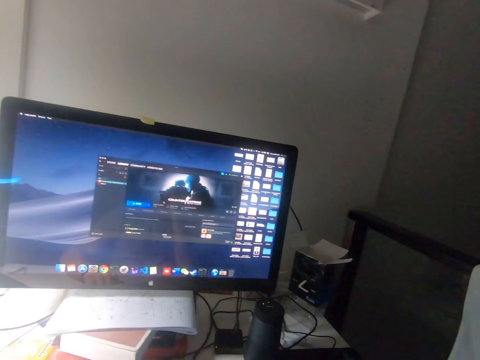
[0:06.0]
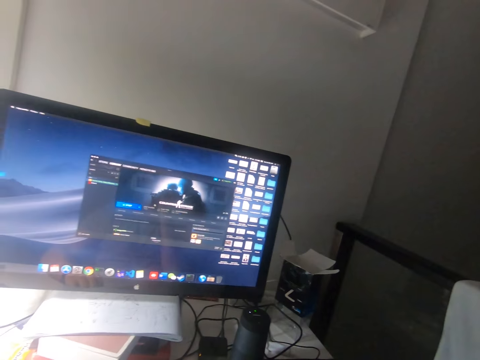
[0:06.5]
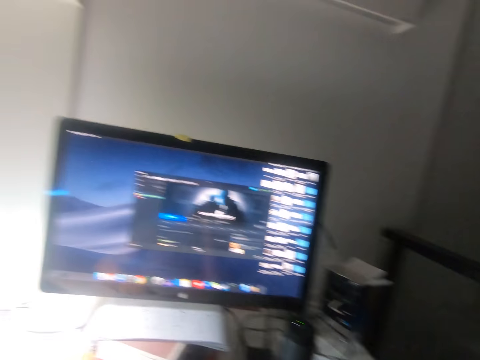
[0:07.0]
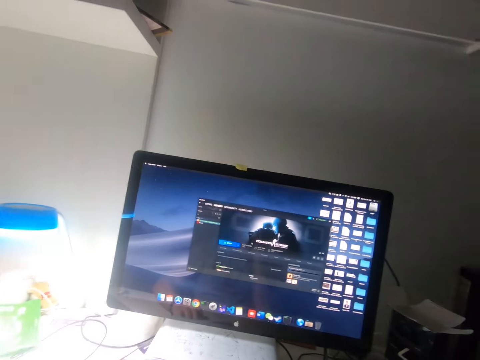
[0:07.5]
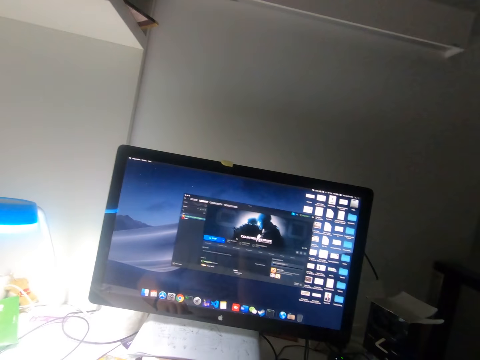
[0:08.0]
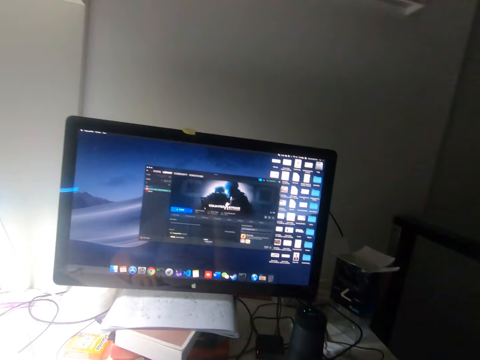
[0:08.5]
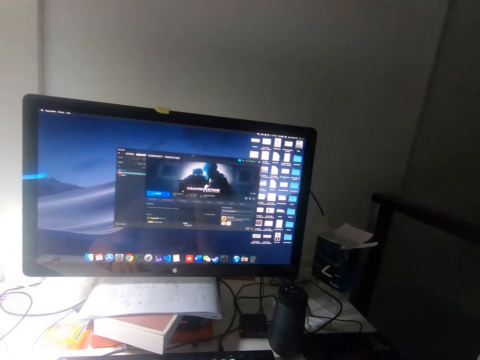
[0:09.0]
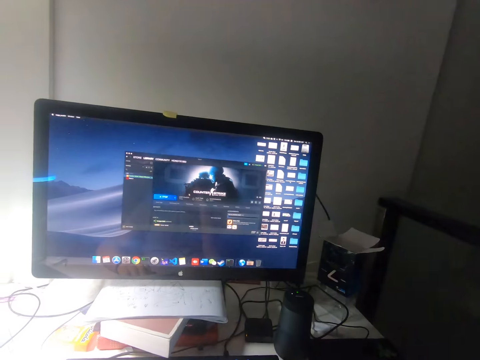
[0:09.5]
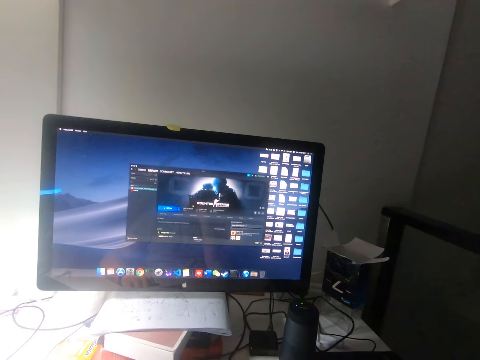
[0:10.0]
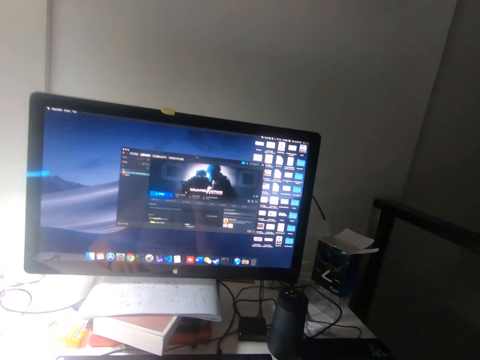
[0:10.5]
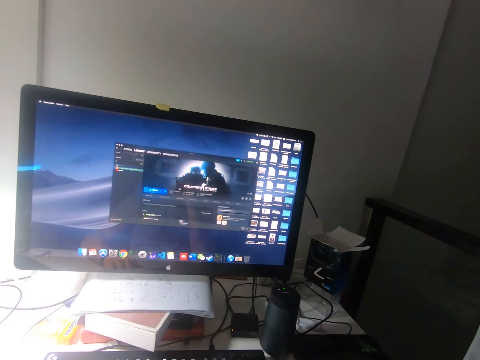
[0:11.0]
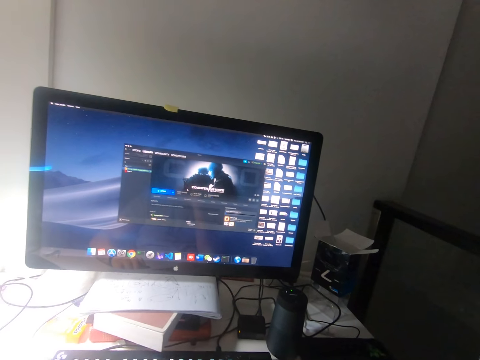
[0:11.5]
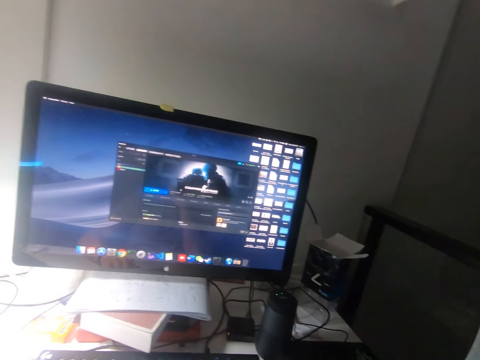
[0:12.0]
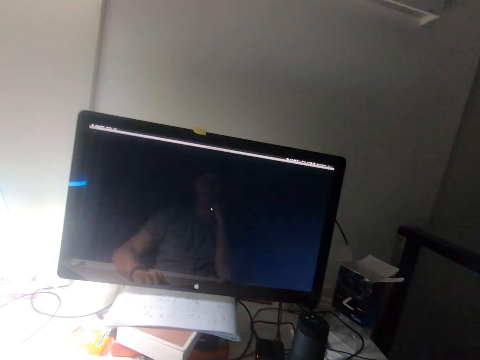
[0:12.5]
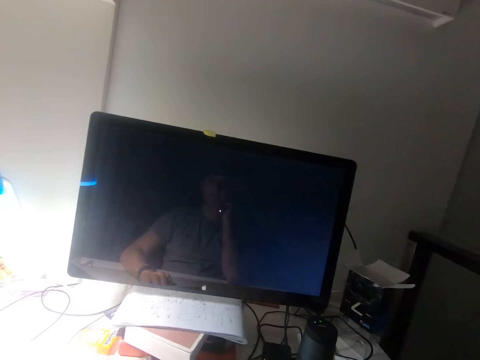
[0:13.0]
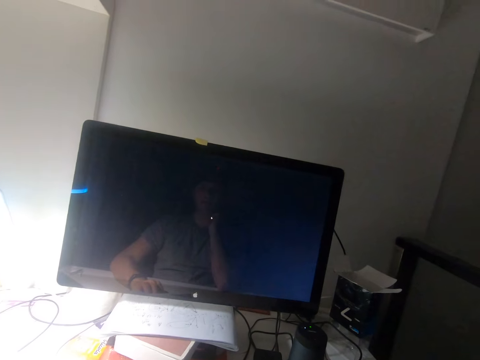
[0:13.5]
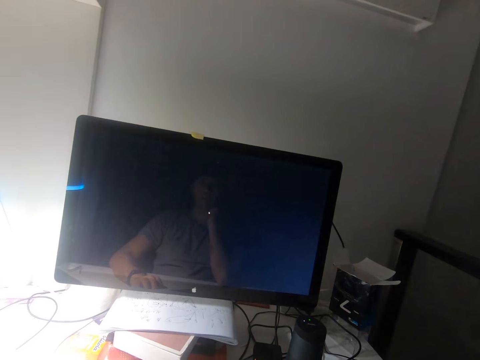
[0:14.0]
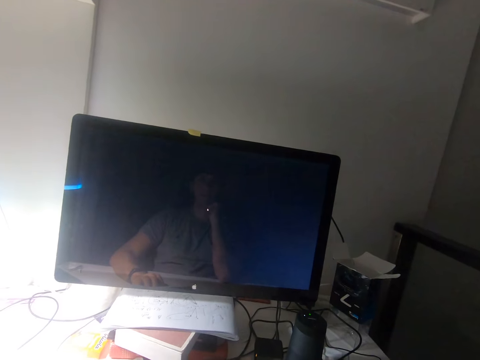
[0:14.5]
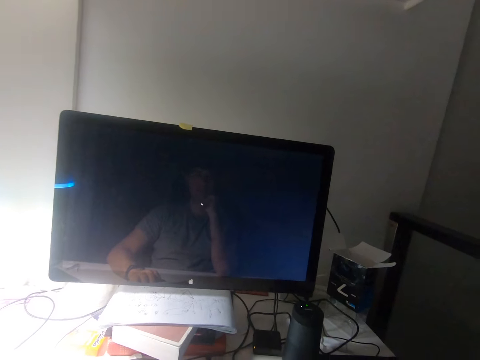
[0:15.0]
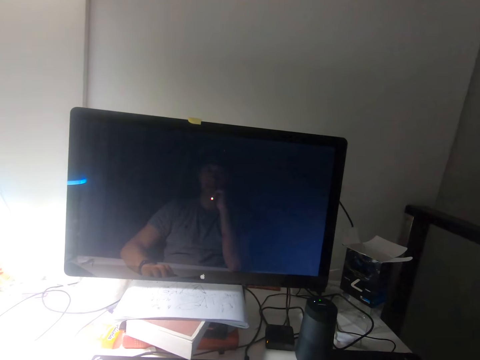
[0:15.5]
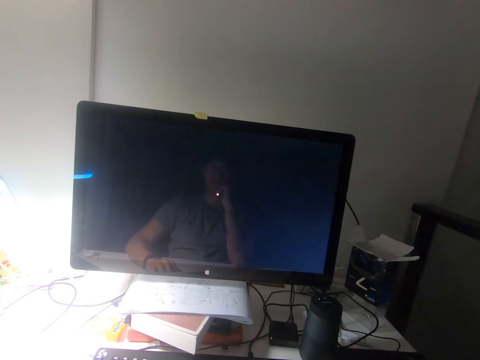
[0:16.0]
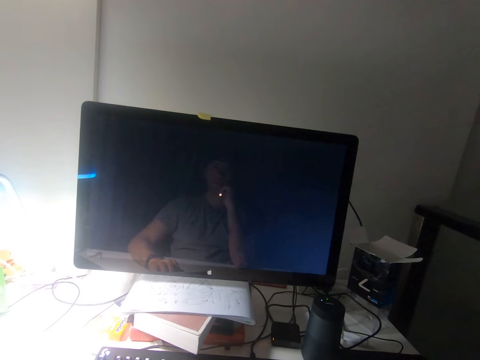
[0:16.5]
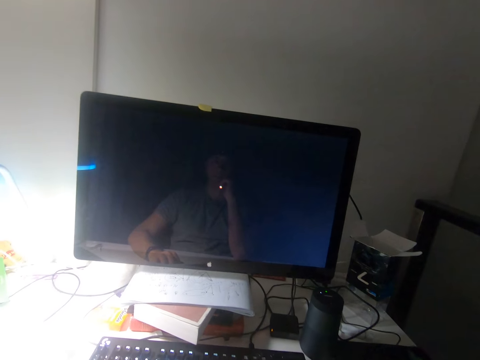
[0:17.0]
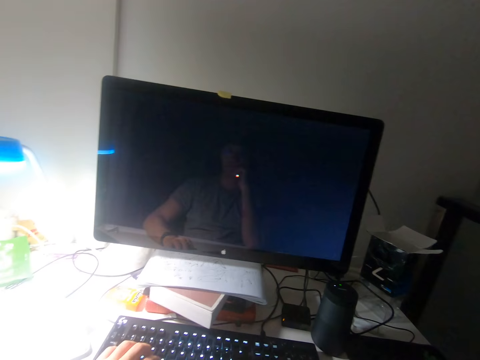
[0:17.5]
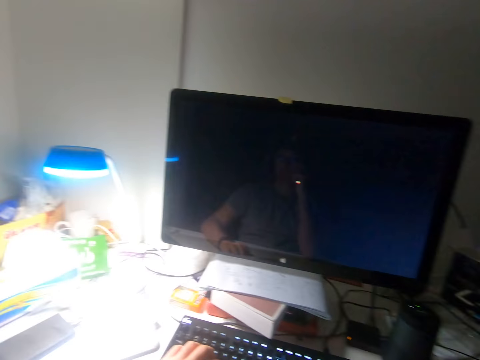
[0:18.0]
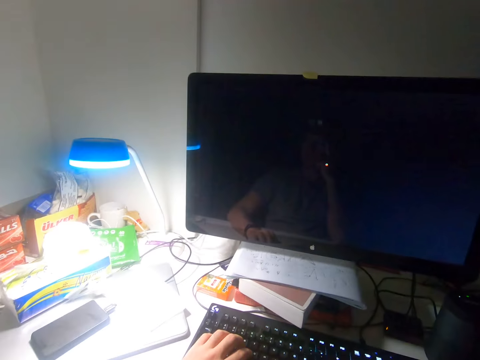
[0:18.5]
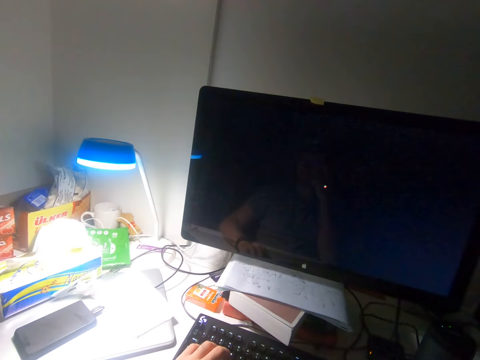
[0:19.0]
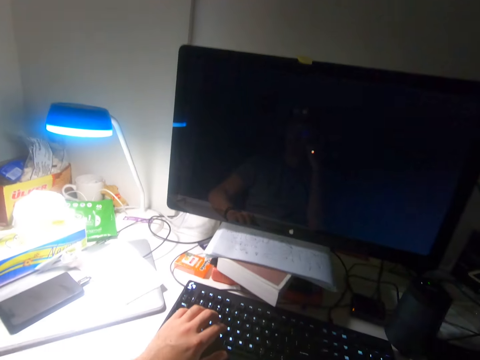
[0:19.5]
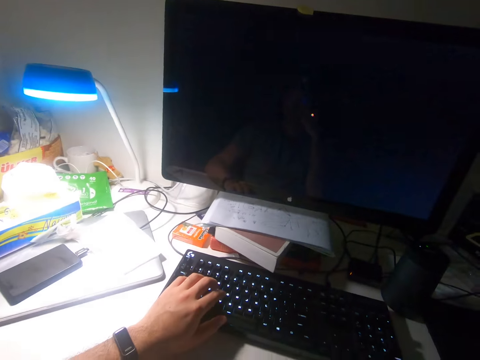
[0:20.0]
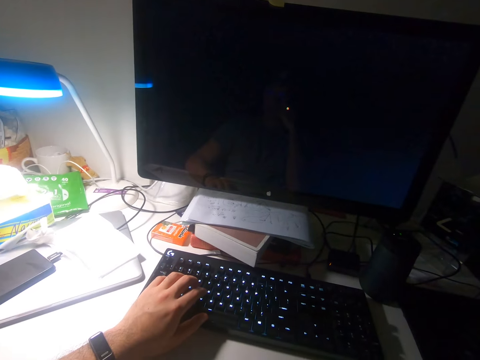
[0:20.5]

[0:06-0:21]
The camera wearer looks at the screen. They move the cursor on the screen. They look at the screen.

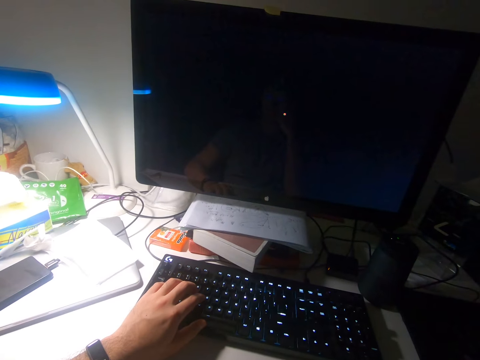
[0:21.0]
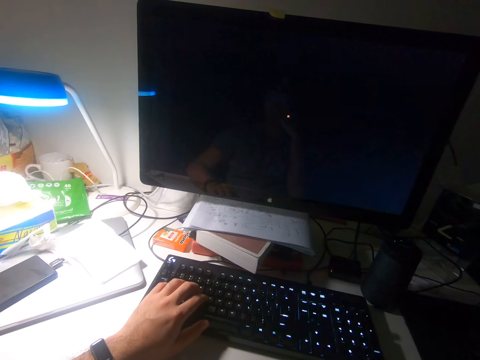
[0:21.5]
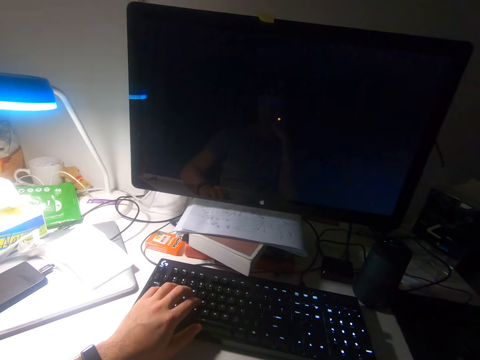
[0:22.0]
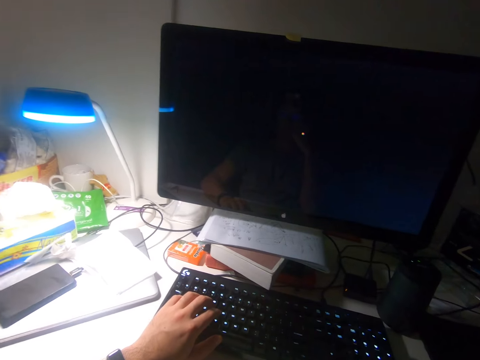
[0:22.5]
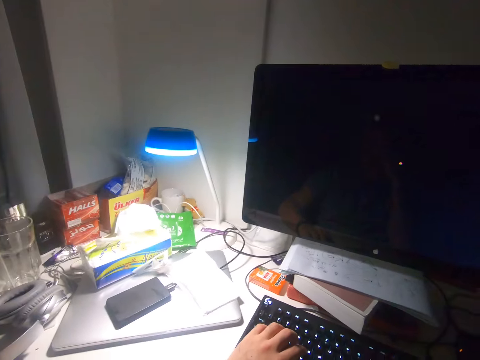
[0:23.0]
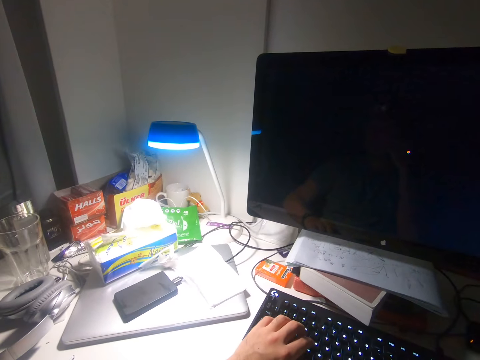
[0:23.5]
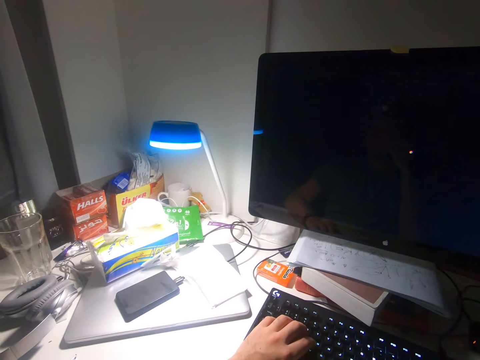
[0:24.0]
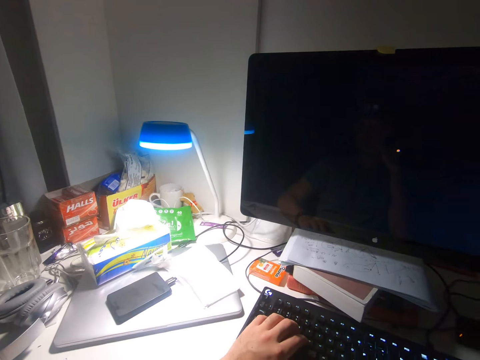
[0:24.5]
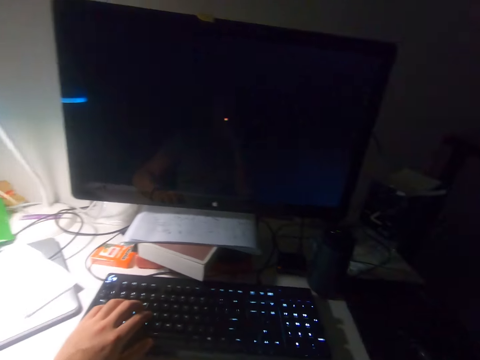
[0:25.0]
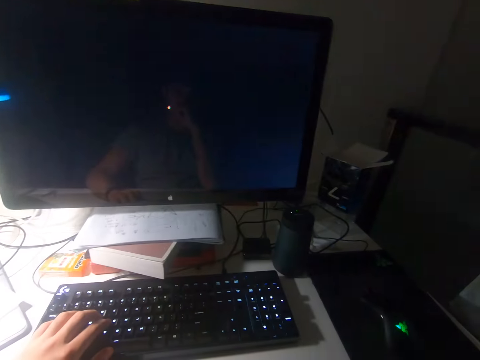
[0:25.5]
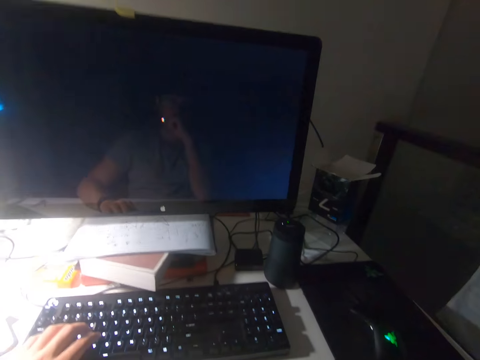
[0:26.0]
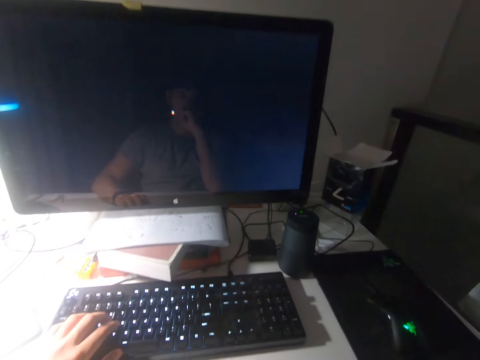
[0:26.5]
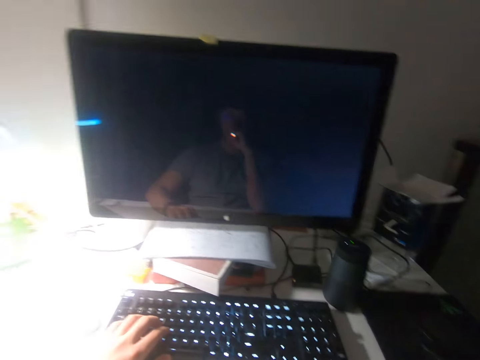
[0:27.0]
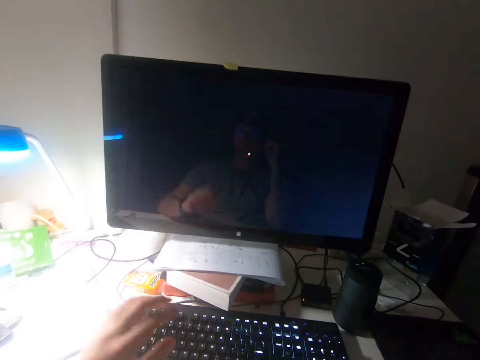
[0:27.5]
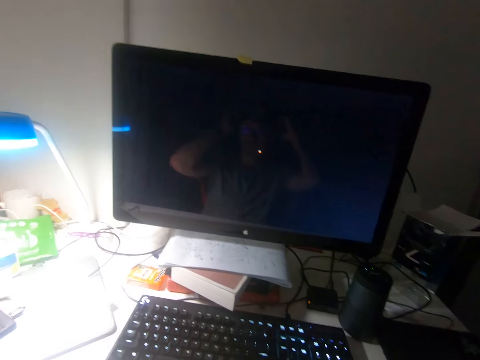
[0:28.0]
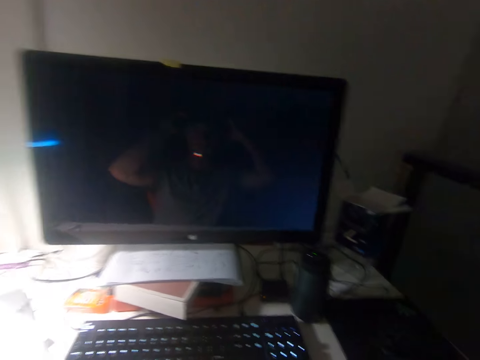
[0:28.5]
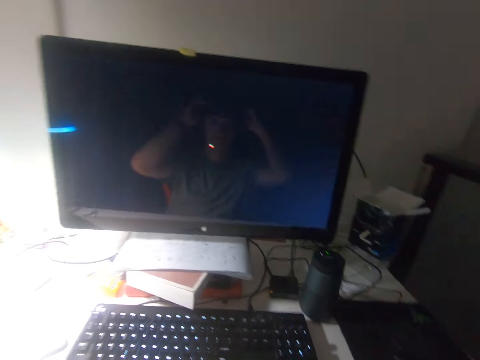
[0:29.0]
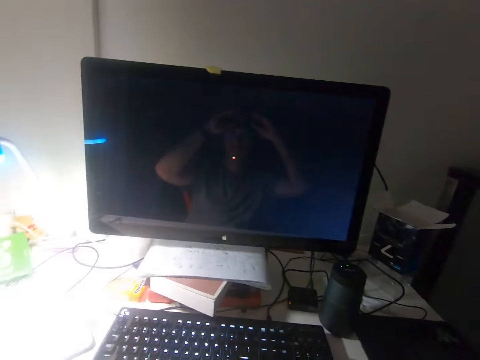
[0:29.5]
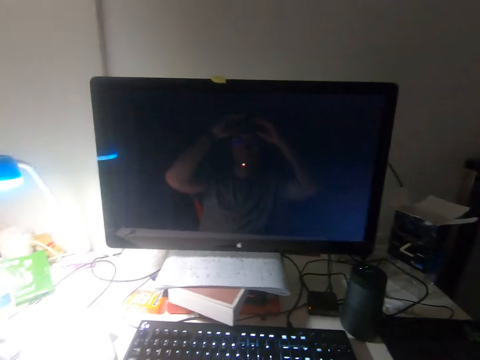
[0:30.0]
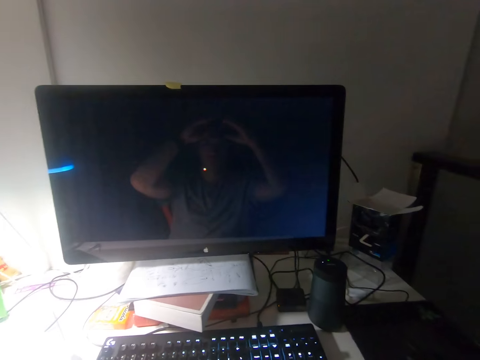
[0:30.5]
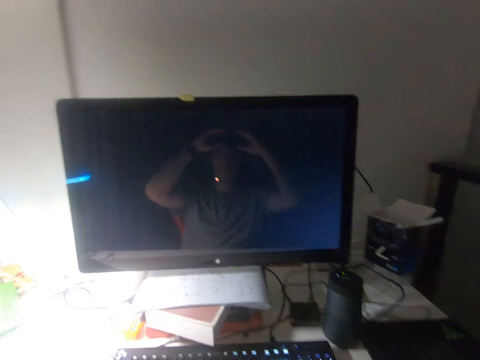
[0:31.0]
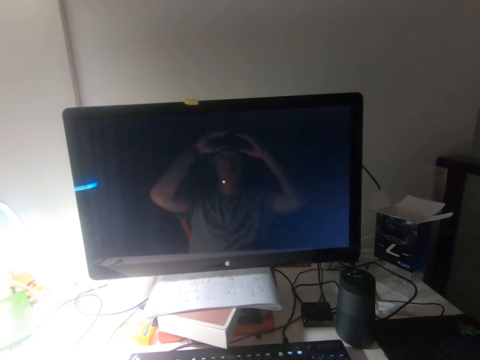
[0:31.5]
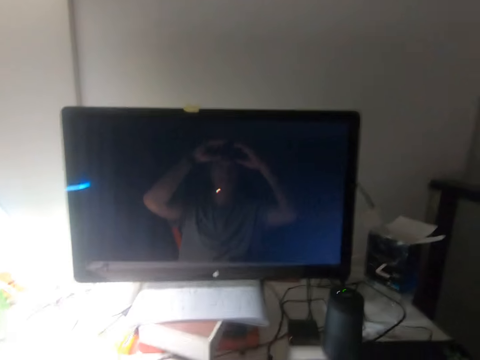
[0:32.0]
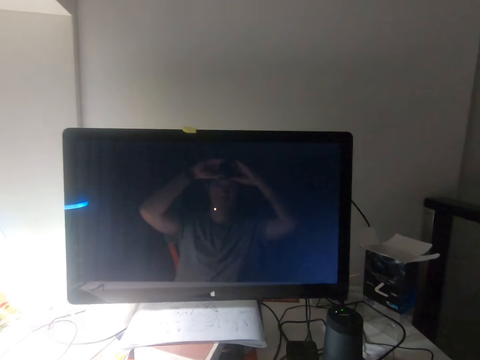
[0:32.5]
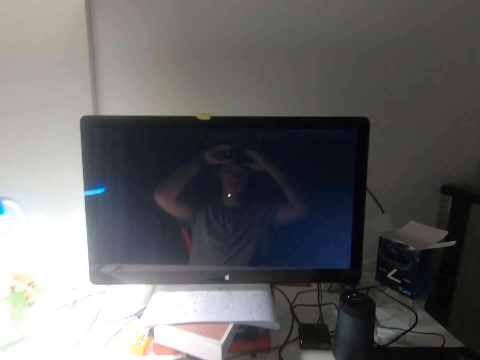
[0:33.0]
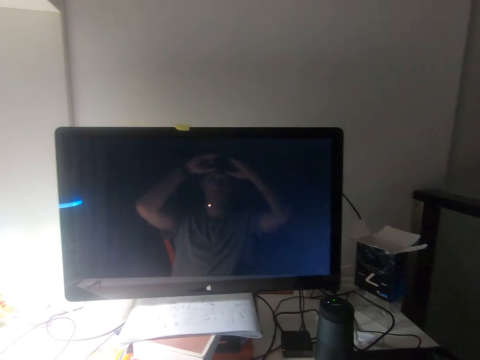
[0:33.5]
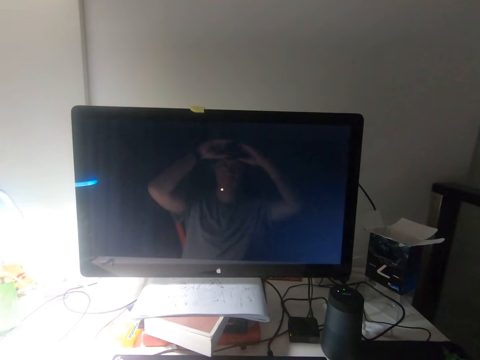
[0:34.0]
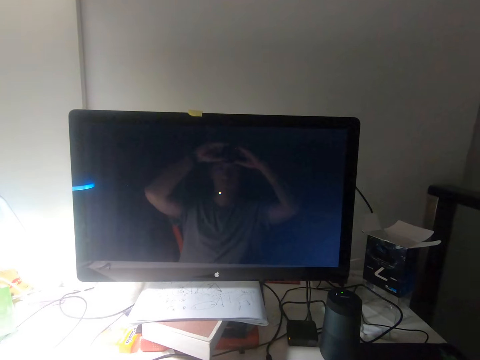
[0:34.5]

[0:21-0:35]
The camera wearer looks the other side. He removes his left hand from the keyboard. He adjusts the camera.
